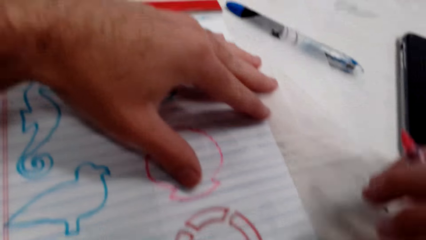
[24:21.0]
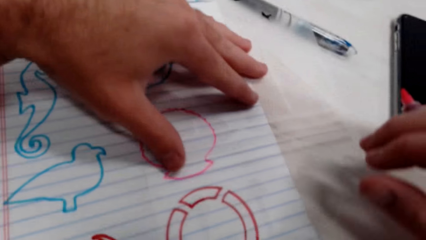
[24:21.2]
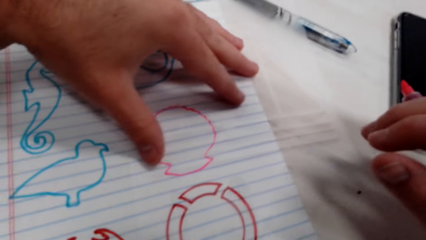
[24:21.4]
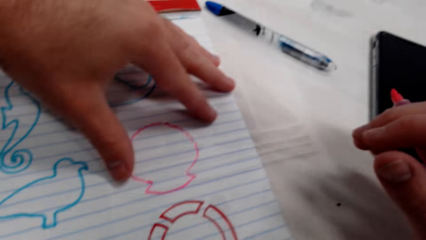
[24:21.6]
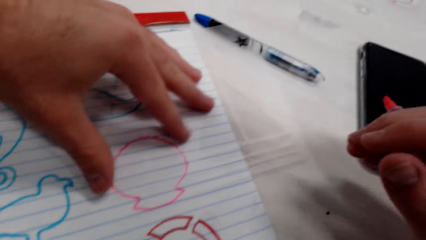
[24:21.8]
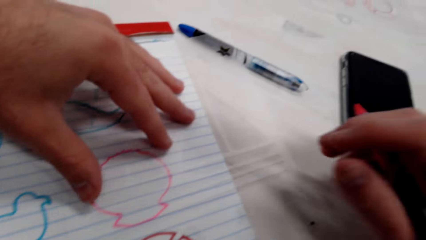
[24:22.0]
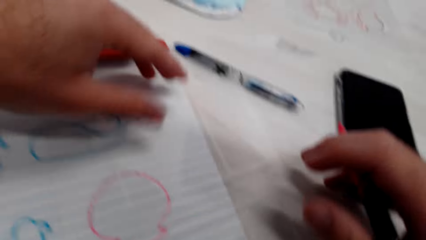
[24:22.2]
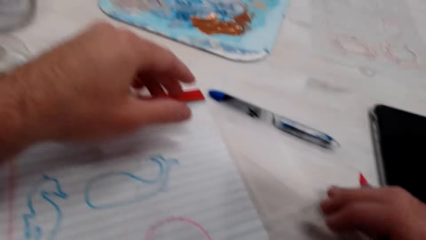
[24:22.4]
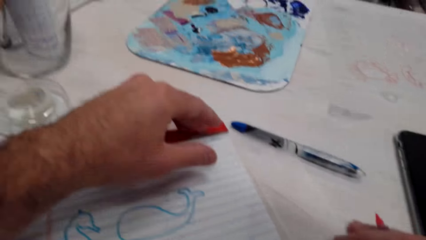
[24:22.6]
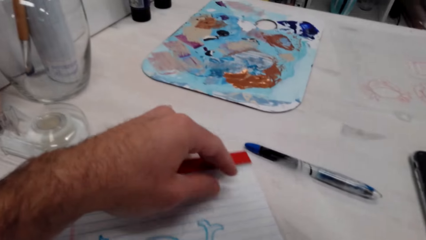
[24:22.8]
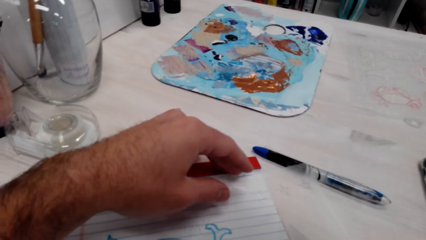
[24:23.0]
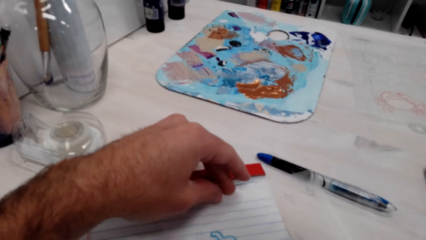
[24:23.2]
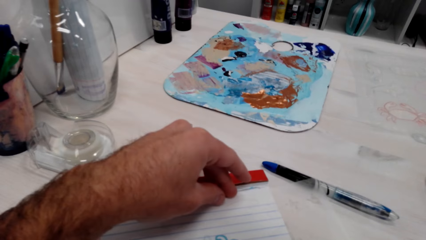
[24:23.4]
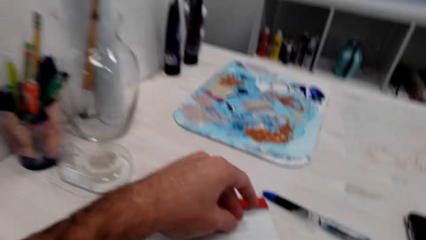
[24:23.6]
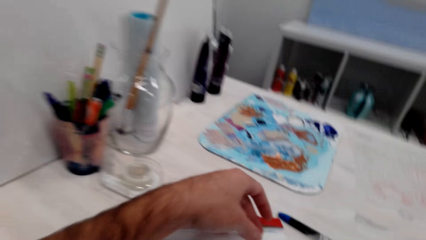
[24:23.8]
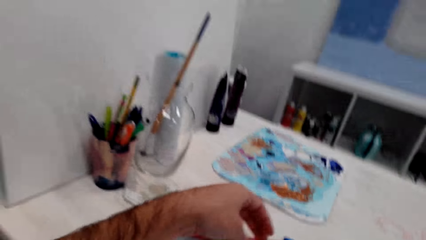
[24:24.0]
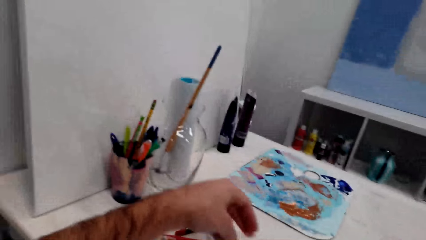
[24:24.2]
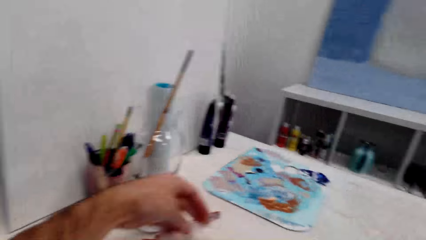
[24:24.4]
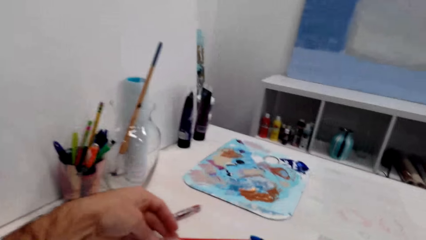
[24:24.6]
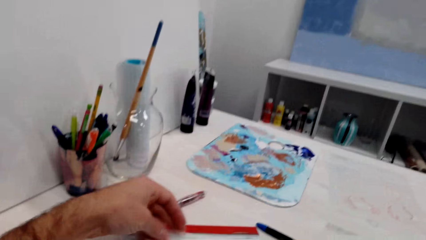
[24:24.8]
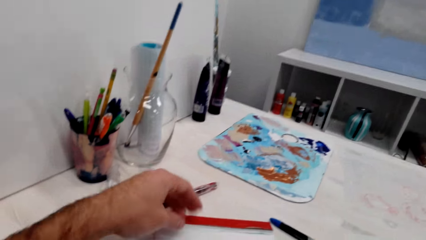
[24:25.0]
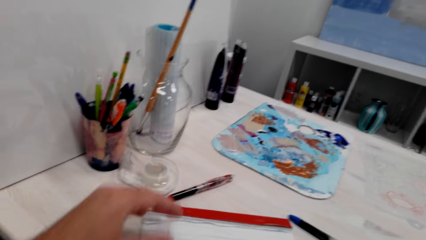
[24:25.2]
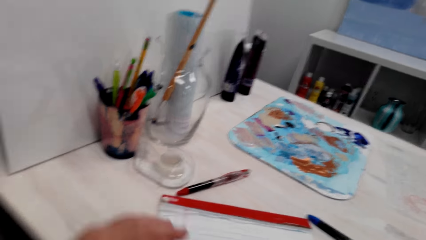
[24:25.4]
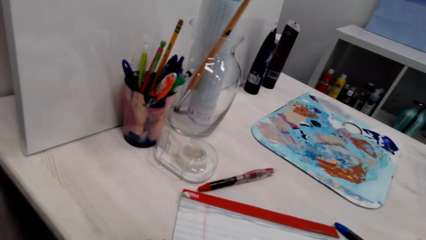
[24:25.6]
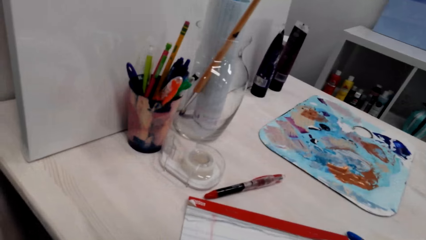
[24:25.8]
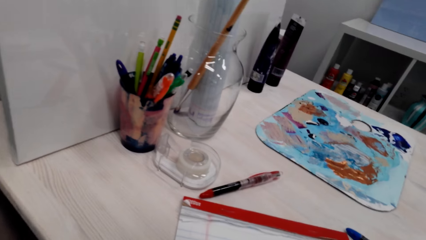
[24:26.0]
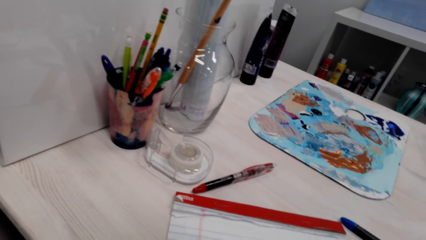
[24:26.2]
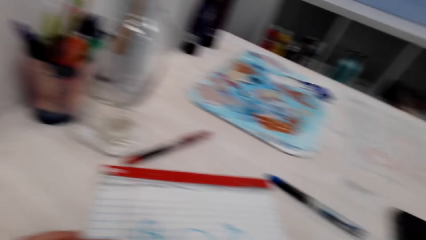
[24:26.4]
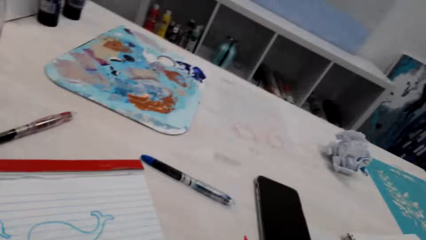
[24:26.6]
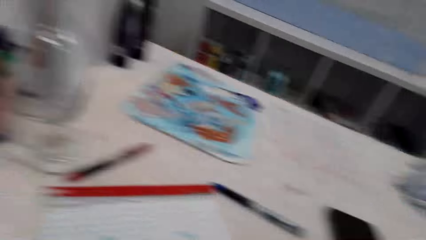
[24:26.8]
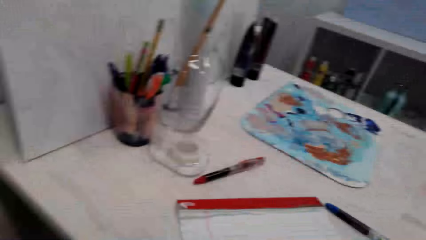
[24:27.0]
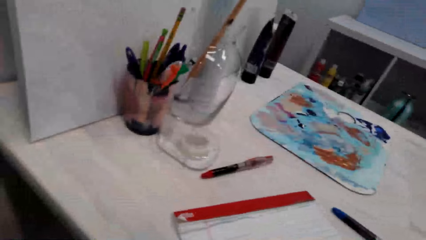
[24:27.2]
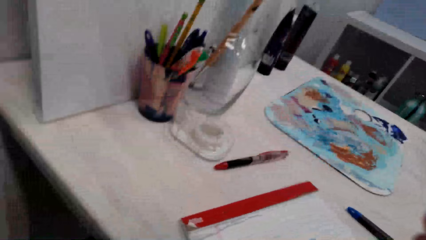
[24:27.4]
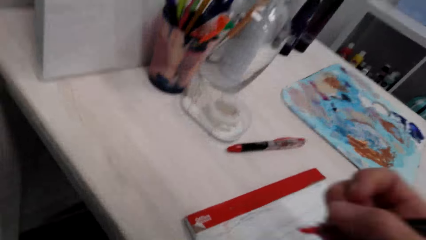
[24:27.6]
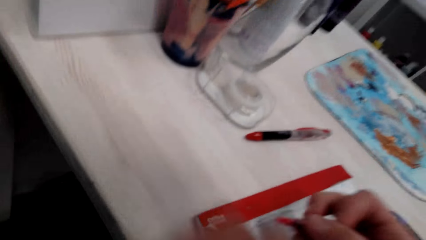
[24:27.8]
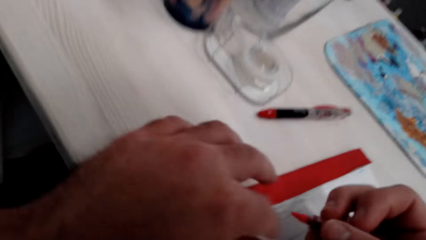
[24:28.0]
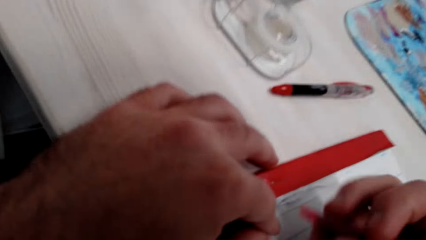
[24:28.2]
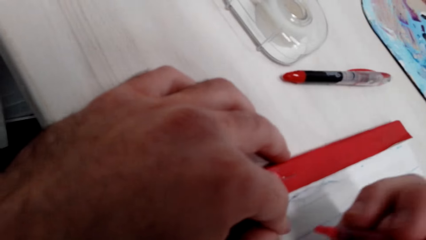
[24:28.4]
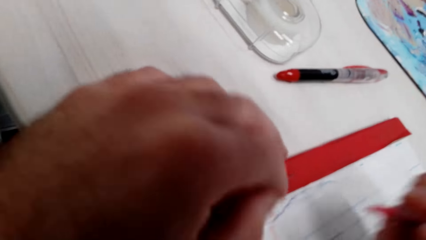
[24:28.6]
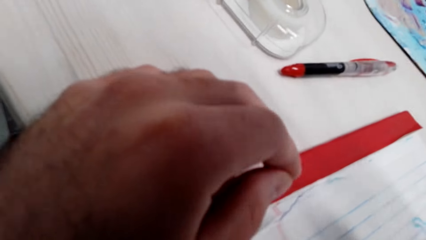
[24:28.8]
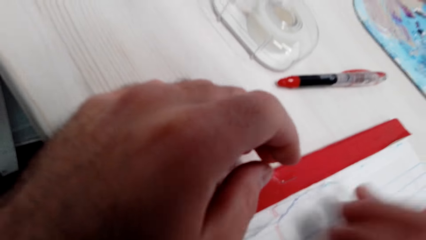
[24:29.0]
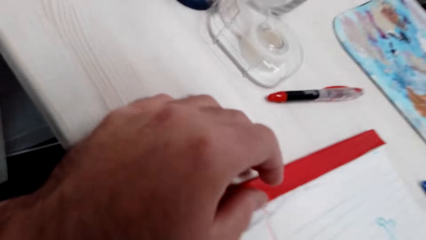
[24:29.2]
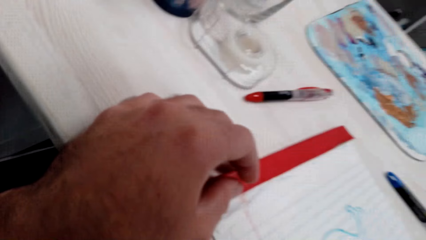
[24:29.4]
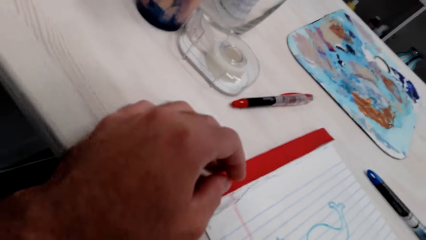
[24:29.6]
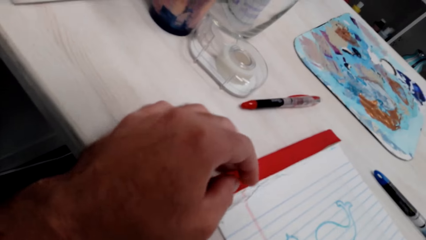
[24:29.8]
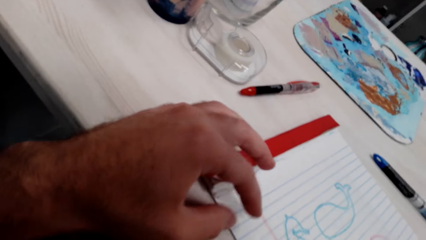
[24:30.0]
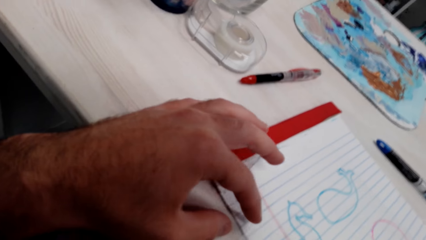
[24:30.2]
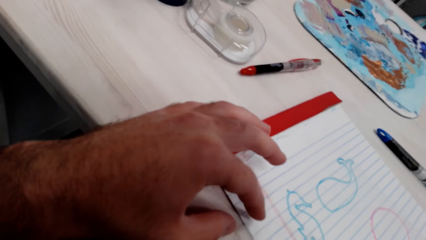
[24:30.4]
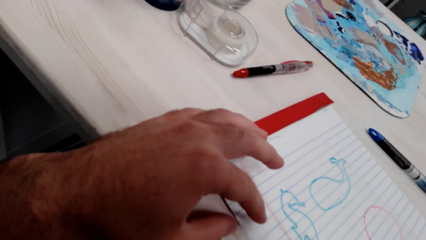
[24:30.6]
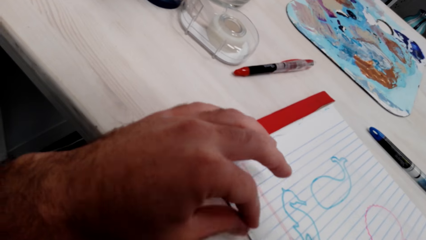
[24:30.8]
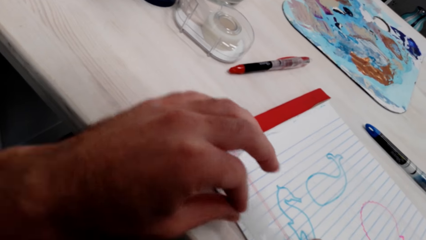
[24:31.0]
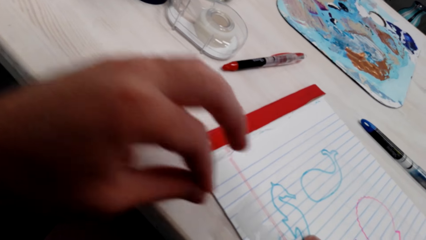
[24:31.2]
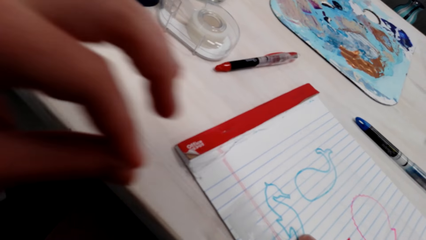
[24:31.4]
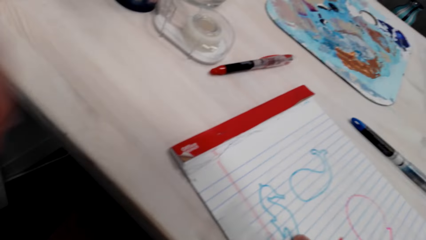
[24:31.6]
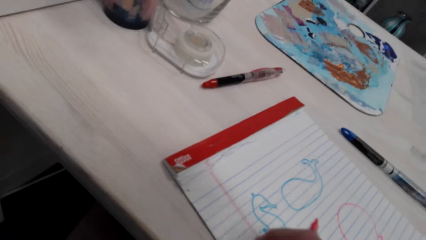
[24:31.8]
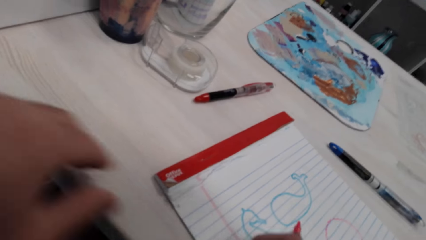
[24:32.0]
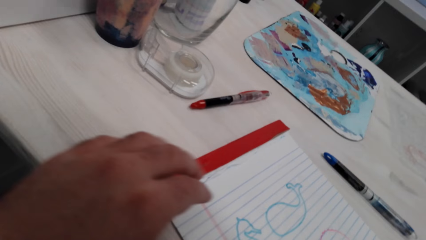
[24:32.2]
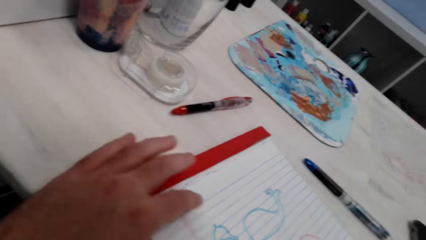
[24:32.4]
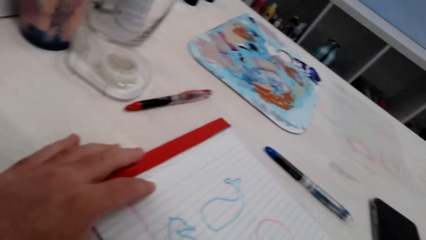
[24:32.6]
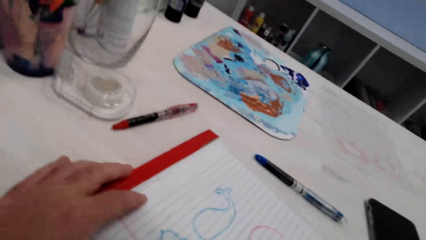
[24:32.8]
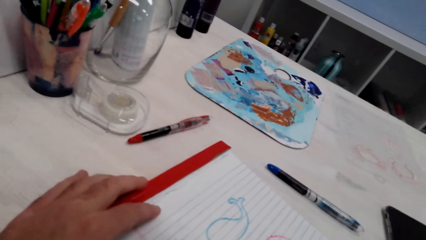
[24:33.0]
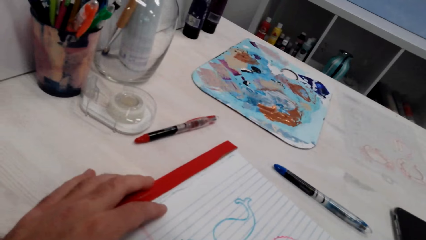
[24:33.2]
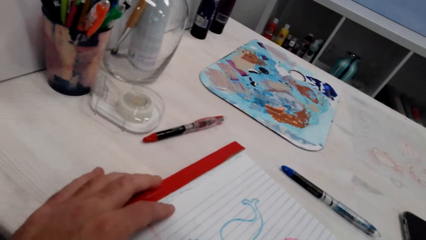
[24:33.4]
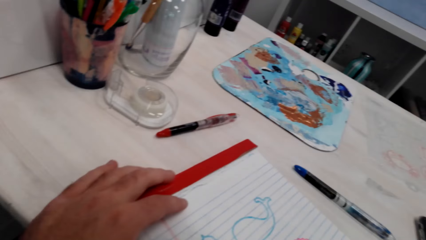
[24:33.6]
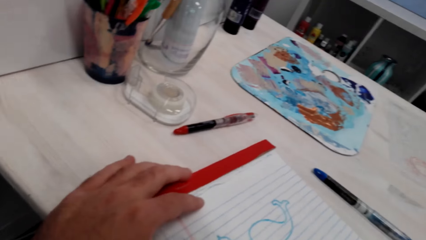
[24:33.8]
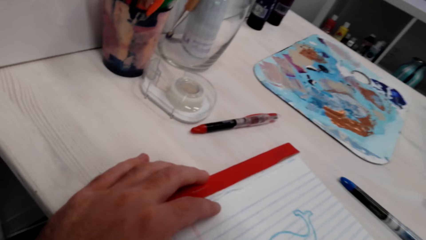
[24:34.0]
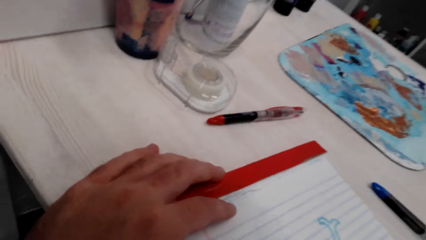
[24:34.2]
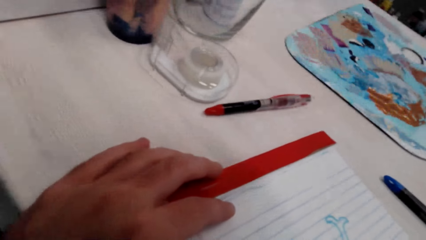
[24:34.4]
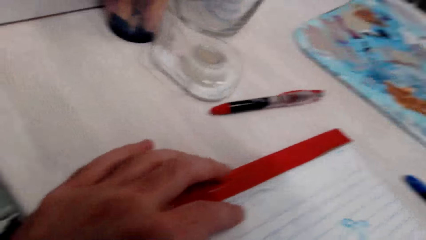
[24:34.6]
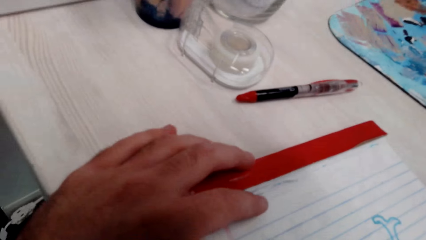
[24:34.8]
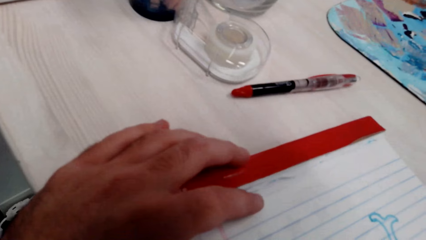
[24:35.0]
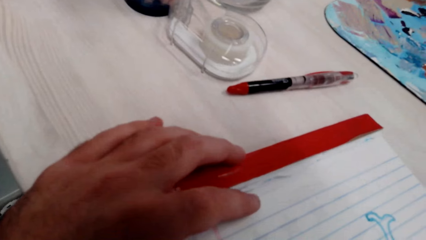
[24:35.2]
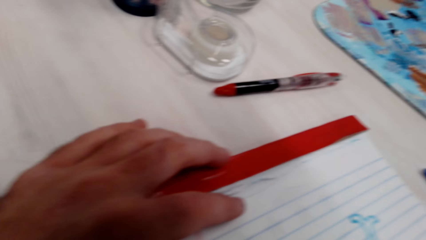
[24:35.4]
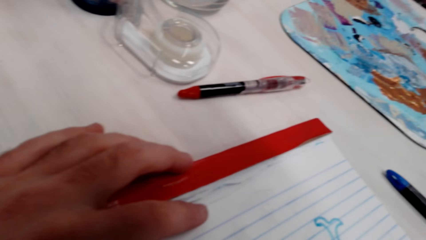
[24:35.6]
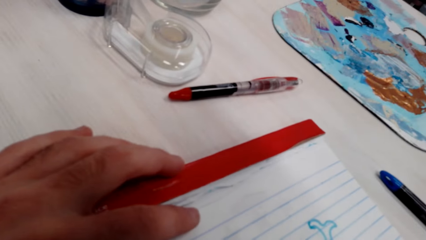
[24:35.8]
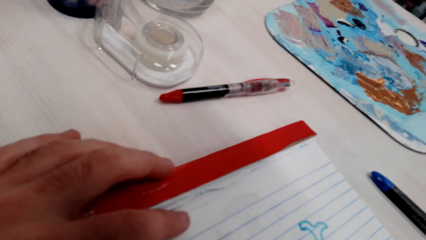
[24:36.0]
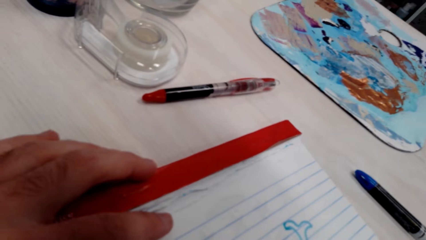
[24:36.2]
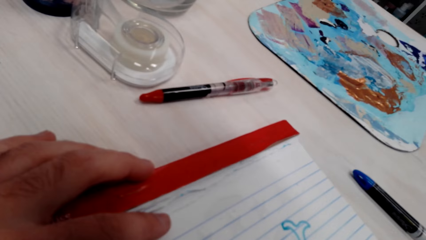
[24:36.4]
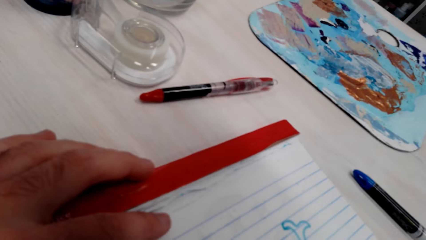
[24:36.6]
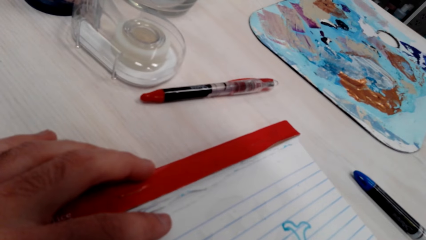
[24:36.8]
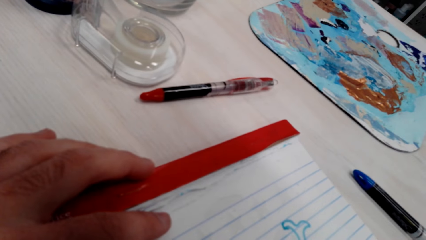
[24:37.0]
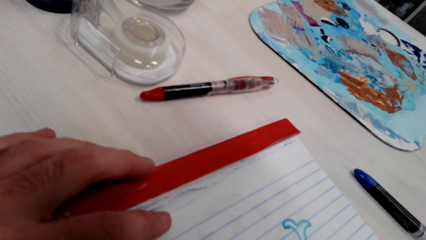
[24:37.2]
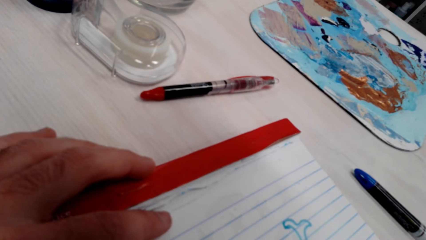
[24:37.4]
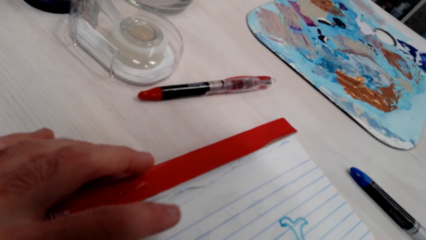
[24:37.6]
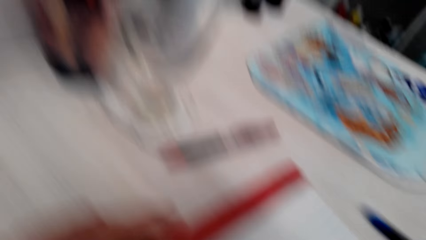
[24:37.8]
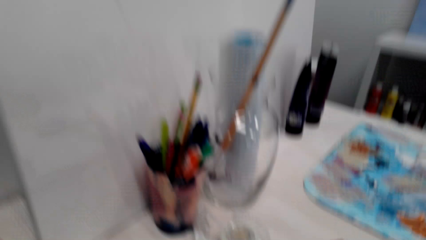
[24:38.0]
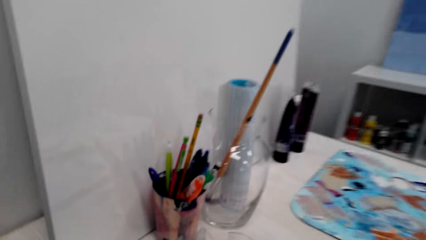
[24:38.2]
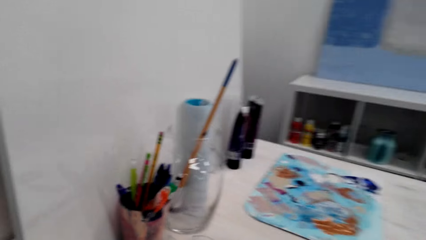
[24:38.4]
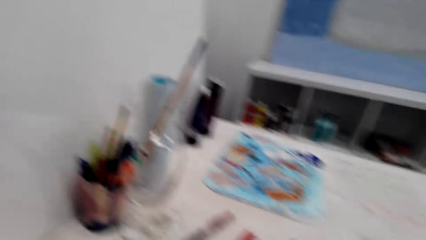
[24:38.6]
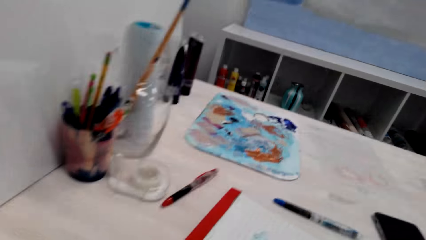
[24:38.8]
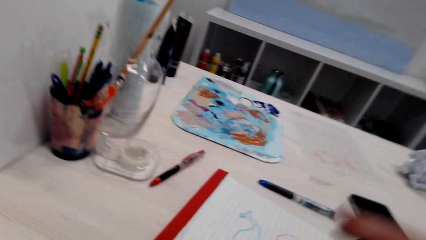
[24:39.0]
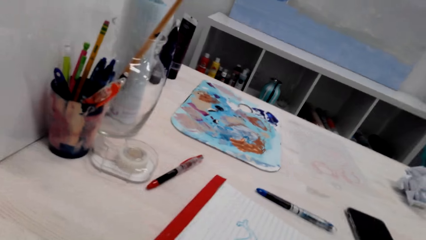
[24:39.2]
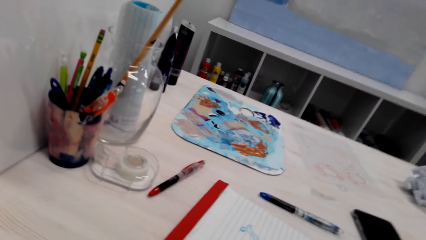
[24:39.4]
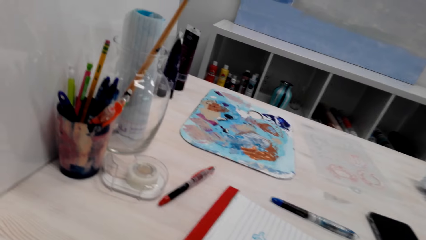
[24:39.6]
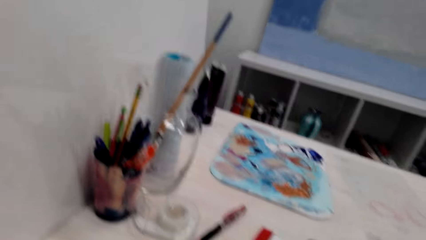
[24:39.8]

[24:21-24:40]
The camera wearer holds the marker pen. They hold the paper.
